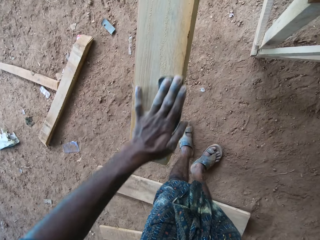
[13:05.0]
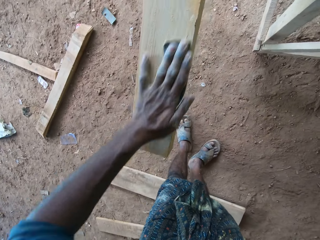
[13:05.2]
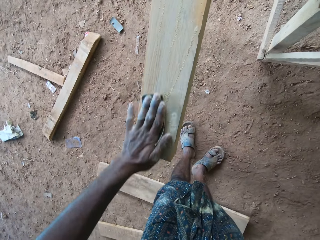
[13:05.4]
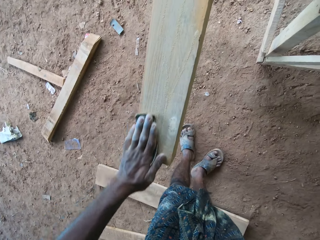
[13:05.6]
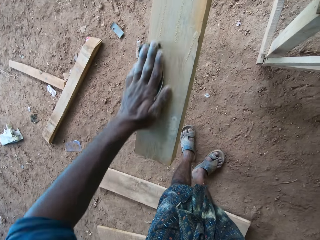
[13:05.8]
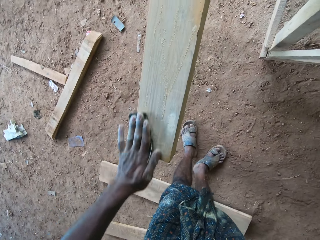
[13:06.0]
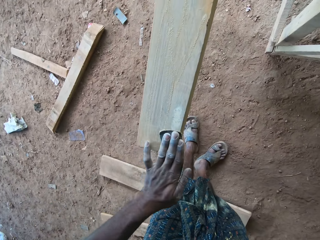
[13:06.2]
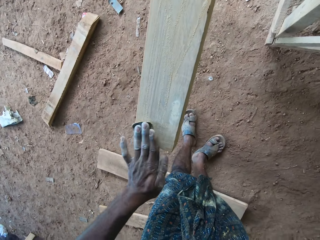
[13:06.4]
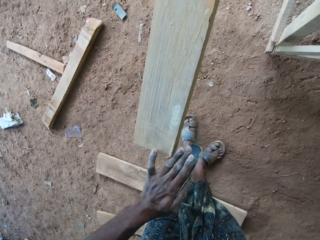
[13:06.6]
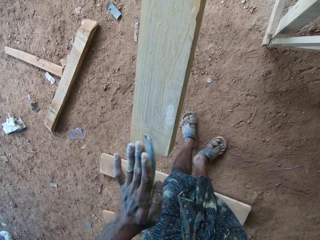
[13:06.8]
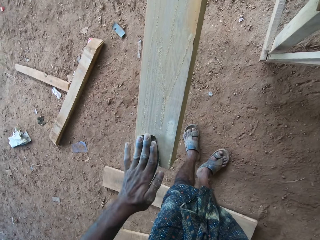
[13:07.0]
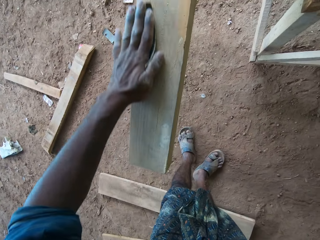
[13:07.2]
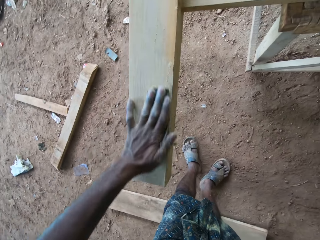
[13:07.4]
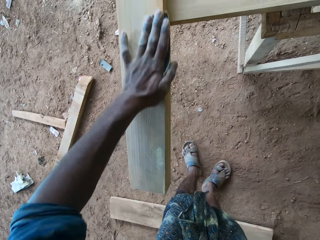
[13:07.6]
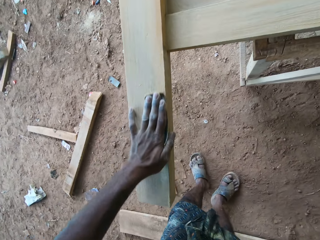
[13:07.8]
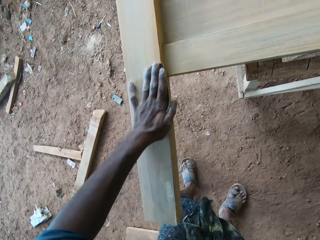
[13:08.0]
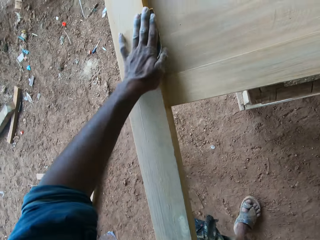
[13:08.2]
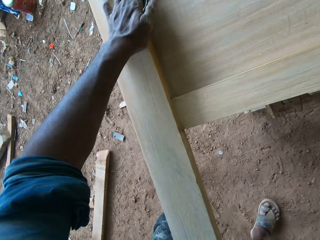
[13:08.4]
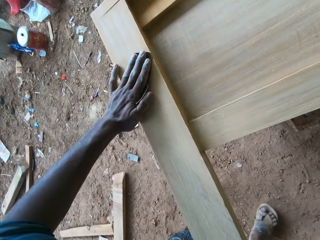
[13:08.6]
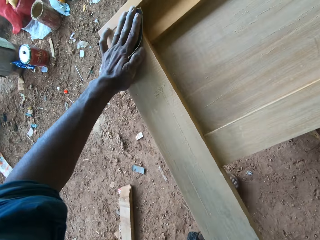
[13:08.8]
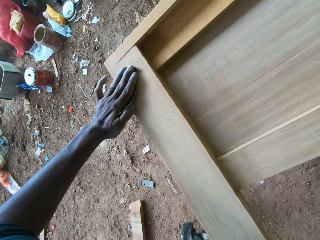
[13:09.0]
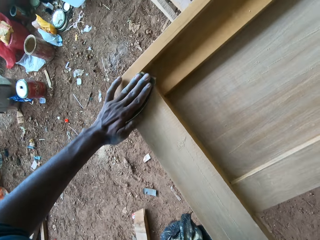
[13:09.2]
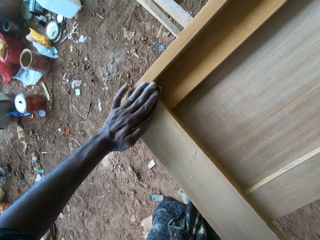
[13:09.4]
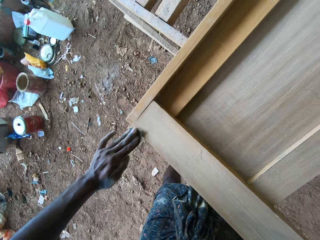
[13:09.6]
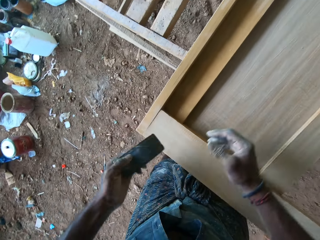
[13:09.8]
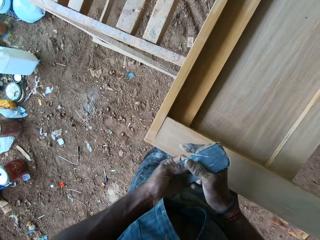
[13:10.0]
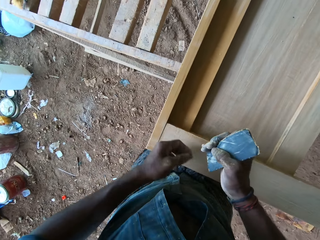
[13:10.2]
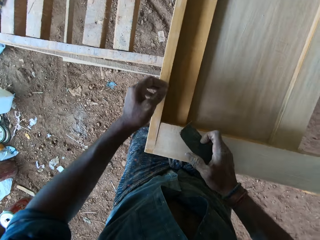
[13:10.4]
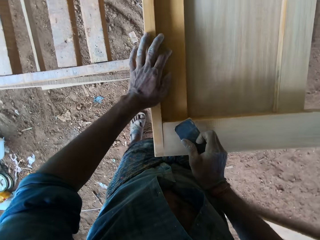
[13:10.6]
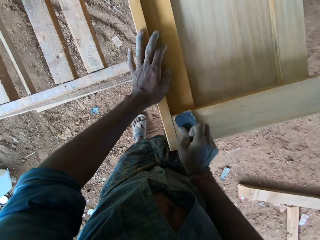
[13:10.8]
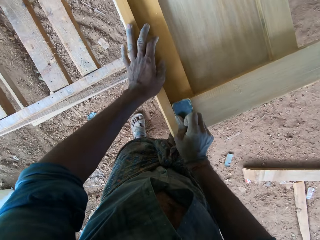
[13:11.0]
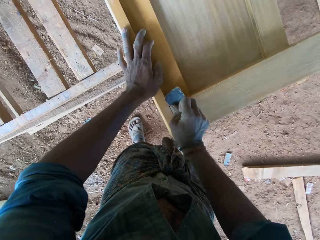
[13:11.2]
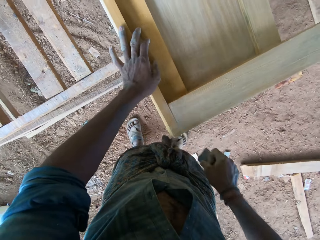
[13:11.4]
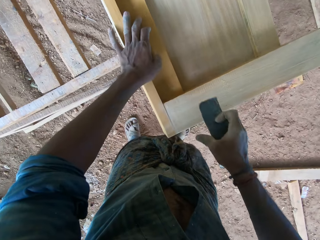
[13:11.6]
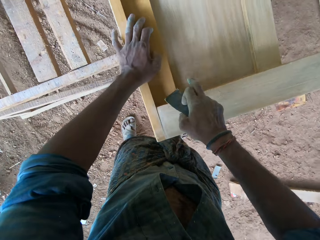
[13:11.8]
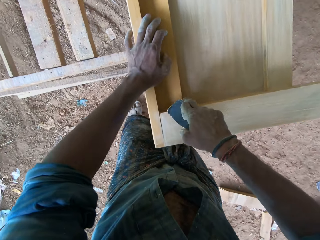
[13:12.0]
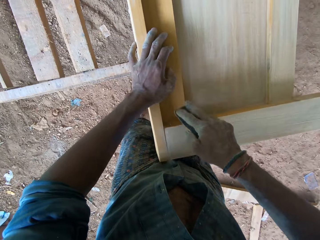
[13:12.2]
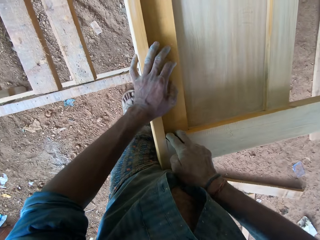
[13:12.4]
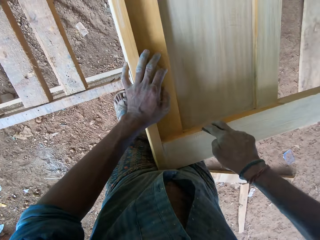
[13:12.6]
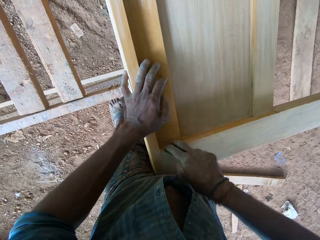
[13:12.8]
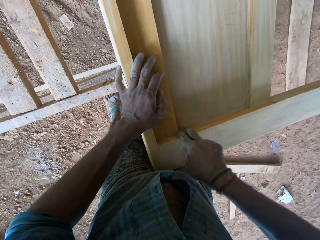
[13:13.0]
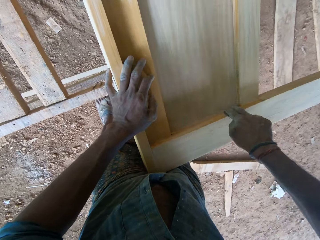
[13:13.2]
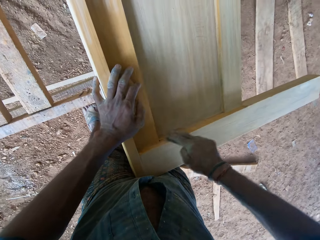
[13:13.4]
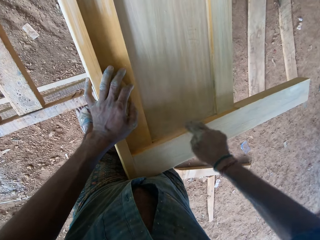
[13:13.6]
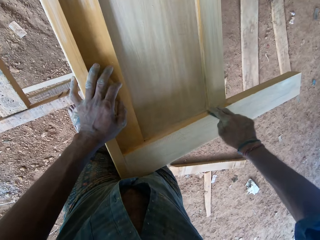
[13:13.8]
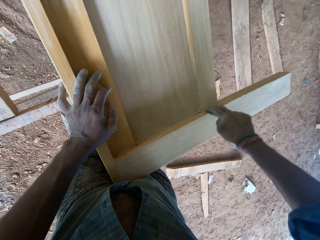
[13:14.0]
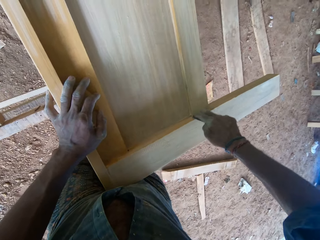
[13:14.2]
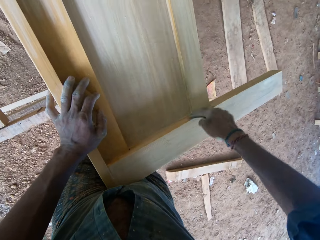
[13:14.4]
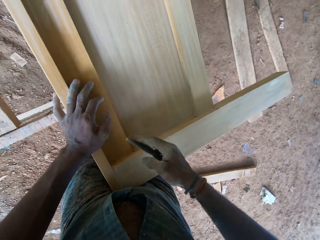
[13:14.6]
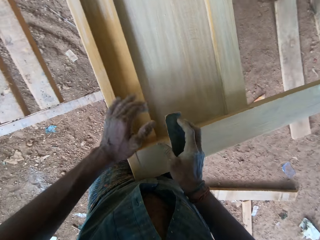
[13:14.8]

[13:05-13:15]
The camera wearer holds the sandpaper with his right hand. He scrubs the furniture with the sandpaper with his right hand.

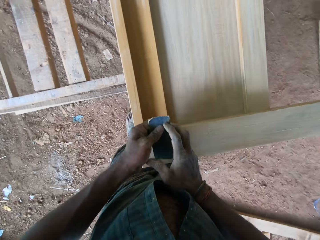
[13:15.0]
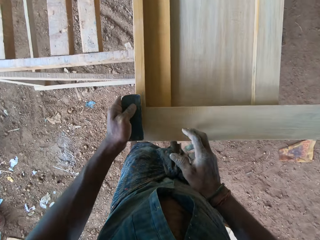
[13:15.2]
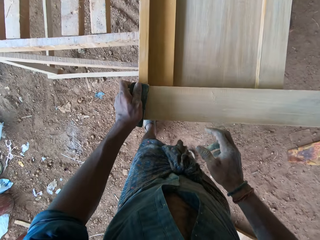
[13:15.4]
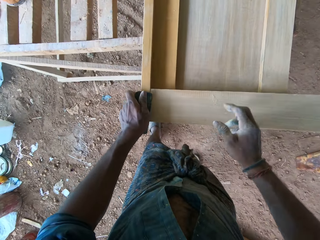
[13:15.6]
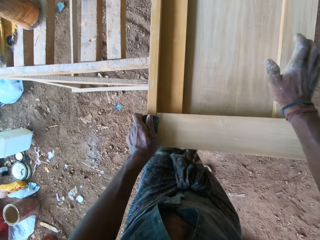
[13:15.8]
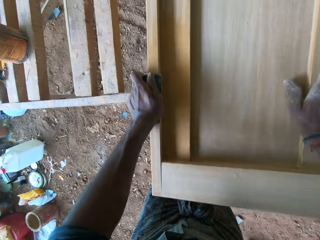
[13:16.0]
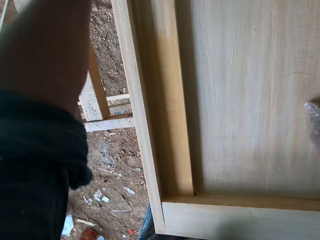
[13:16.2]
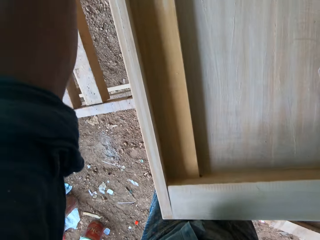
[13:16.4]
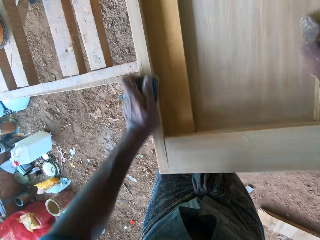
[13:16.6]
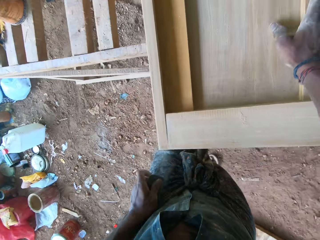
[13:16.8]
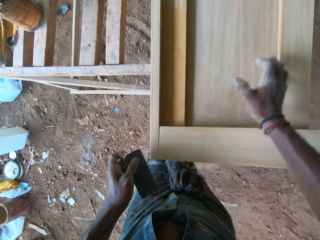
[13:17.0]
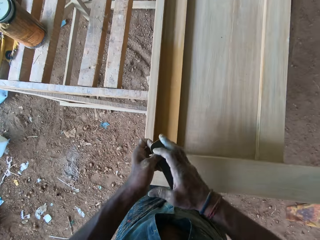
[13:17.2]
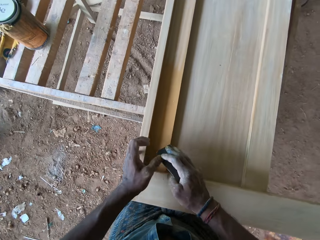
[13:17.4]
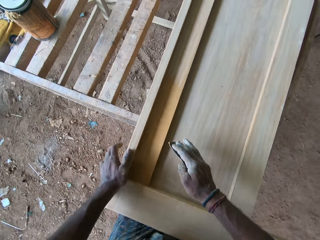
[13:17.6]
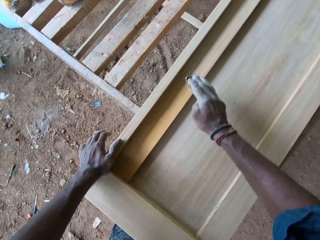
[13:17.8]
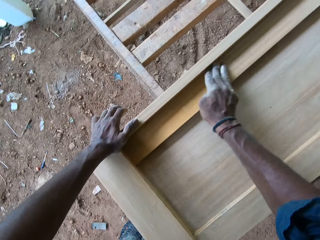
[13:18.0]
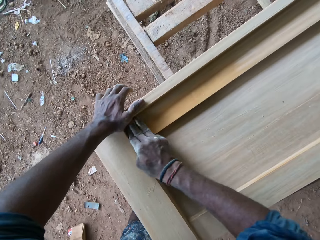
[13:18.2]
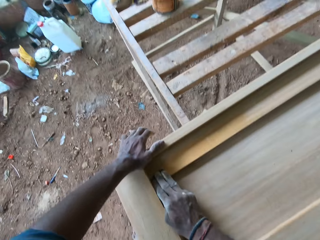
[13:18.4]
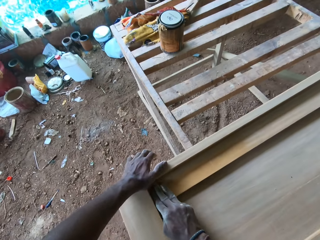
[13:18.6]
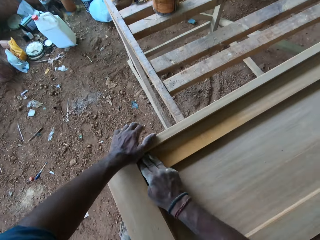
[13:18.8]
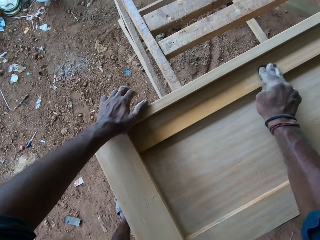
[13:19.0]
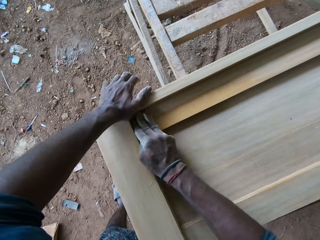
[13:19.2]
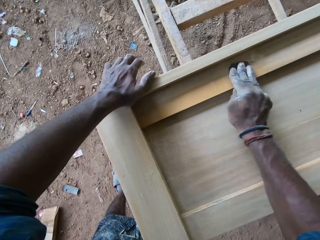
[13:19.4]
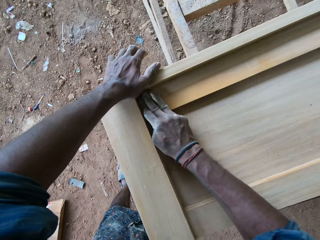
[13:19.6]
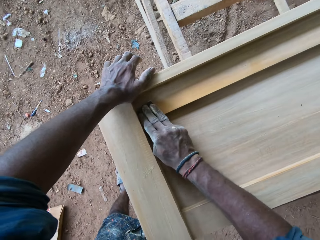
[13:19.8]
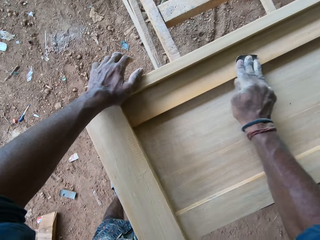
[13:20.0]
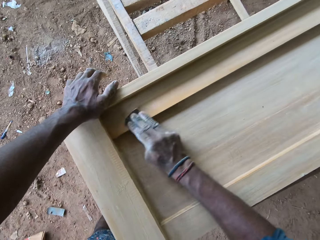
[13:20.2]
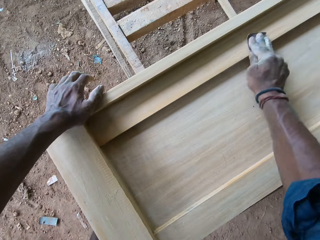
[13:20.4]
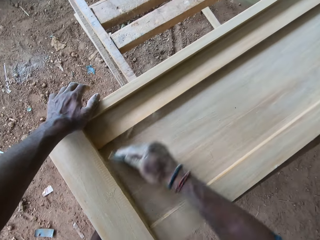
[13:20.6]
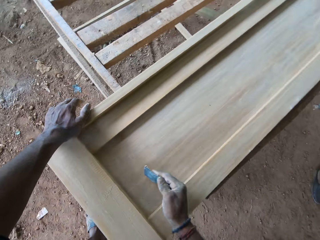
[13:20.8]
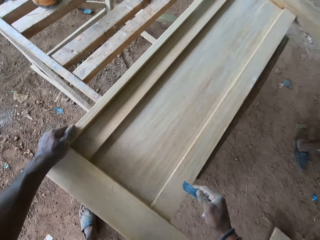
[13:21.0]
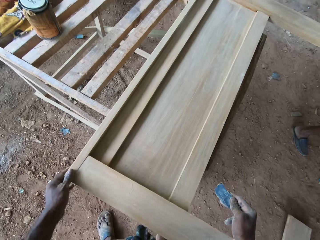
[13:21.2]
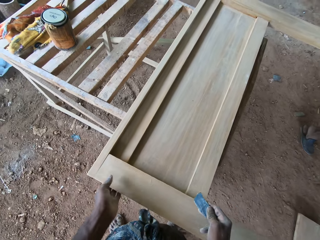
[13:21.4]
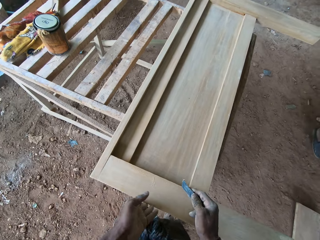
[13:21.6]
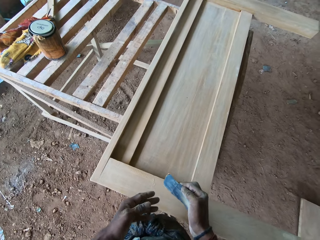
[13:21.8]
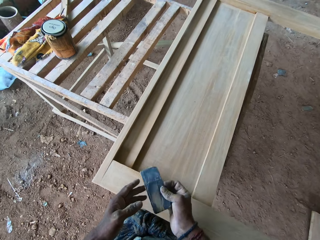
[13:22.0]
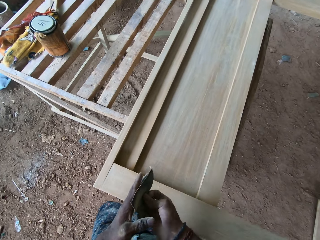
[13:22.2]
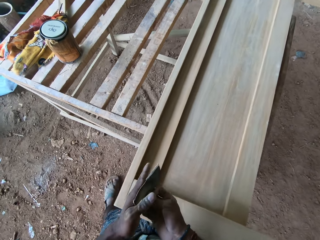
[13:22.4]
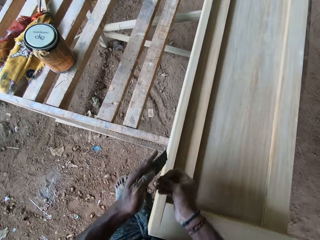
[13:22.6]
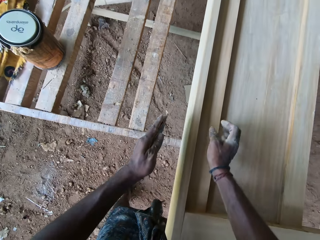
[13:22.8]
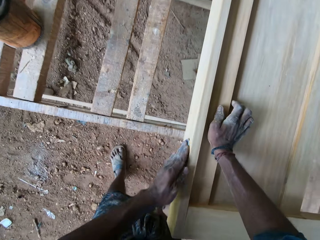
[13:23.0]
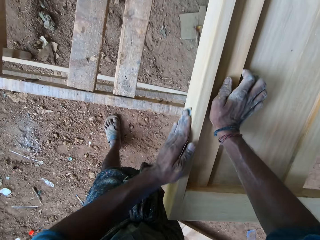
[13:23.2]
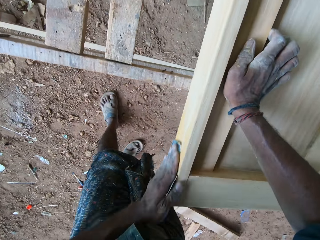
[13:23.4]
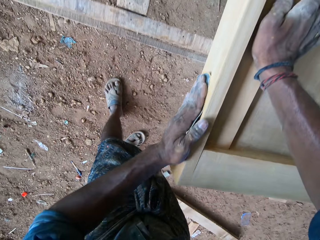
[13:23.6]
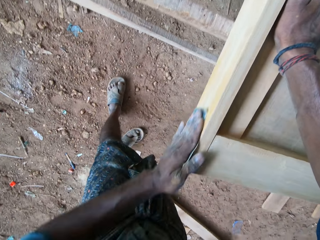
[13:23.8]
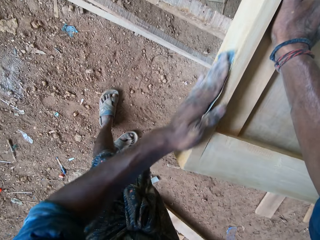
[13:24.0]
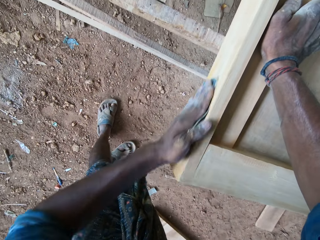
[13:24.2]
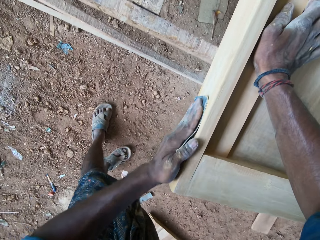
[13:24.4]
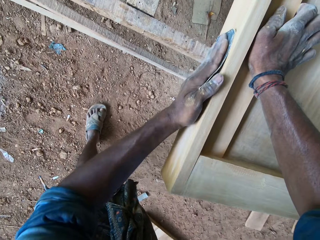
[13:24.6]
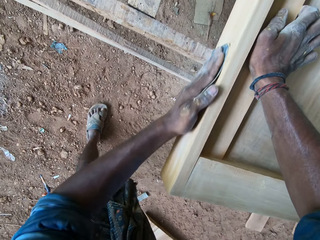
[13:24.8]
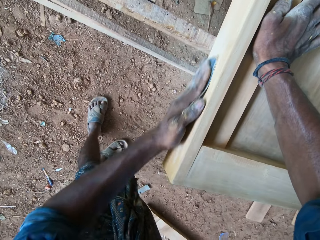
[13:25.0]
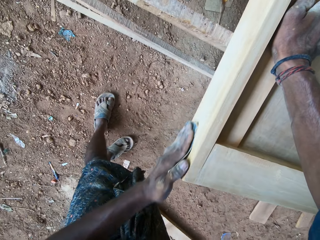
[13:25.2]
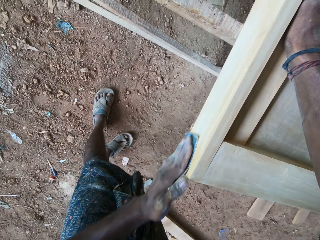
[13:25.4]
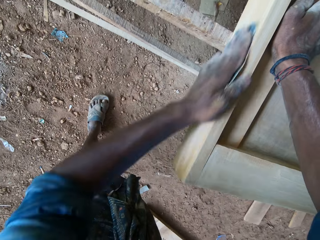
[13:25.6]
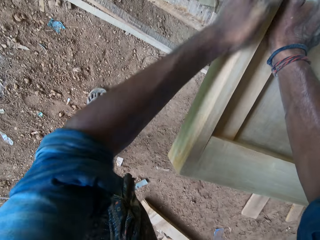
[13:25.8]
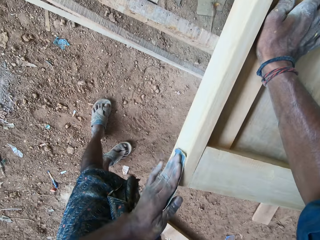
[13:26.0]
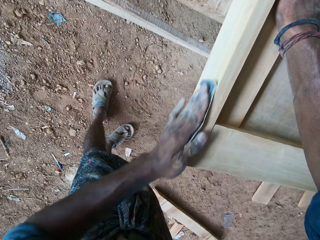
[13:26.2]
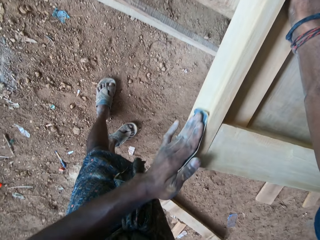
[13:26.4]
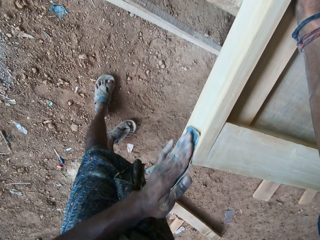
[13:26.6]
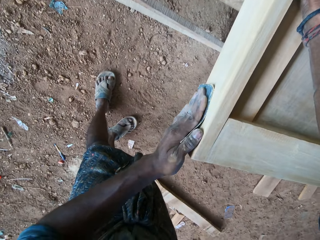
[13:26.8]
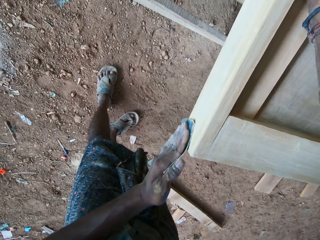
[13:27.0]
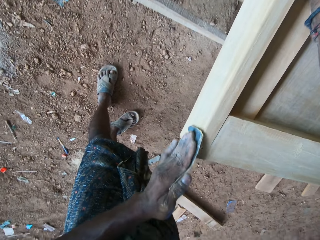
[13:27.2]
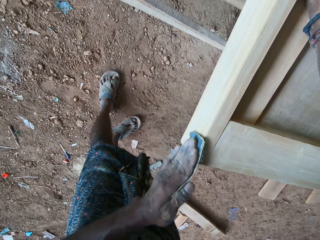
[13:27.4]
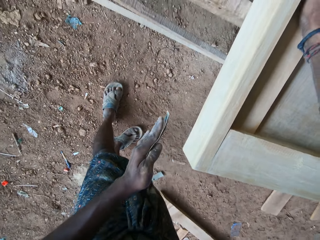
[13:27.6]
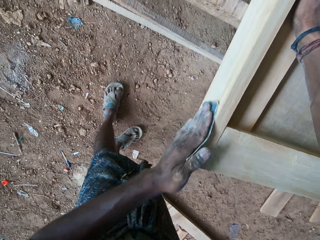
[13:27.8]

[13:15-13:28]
The camera wearer holds the sandpaper with his left hand. He scrubs the furniture with the sandpaper with his left hand. He holds the sandpaper with his right hand. He scrubs the furniture with the sandpaper with his right hand. He holds the scrubber with the other hand. He holds the furniture with his left hand. He scrubs the furniture with the sandpaper with his left hand.
